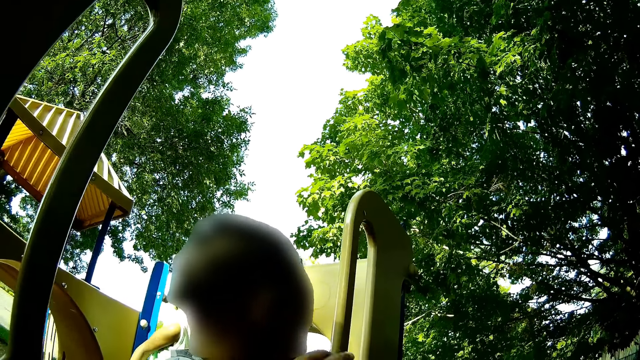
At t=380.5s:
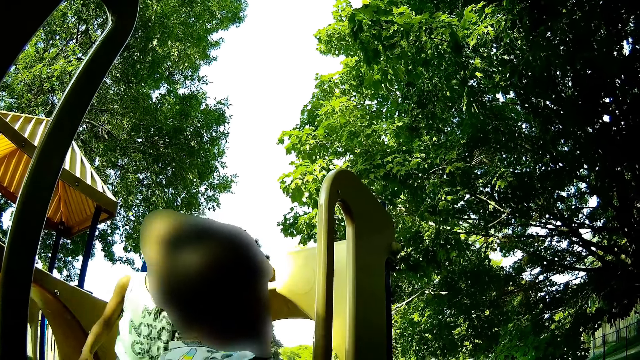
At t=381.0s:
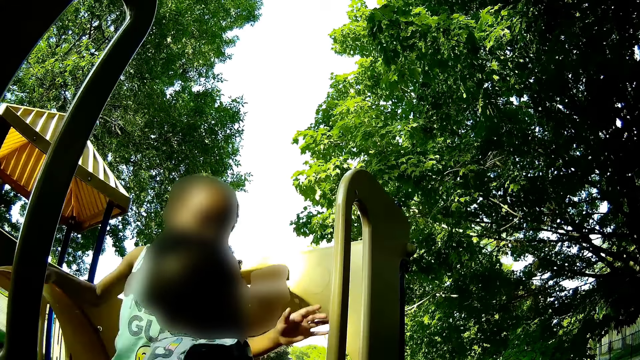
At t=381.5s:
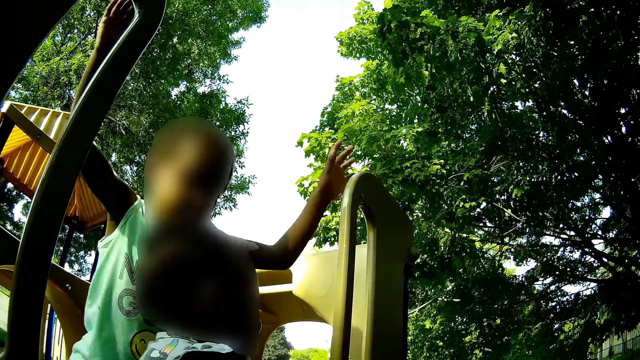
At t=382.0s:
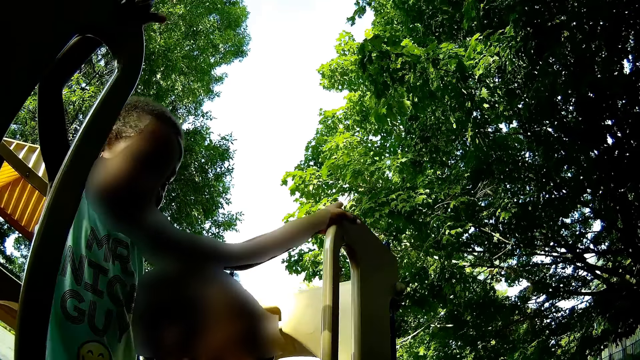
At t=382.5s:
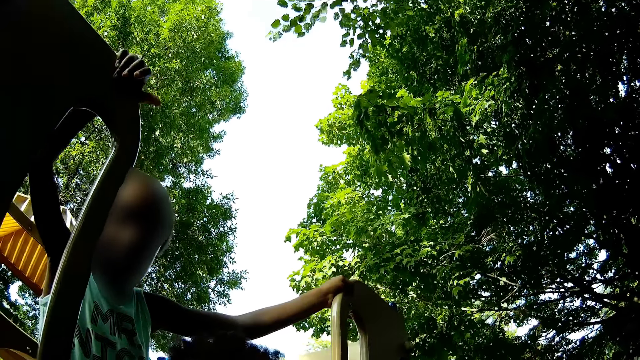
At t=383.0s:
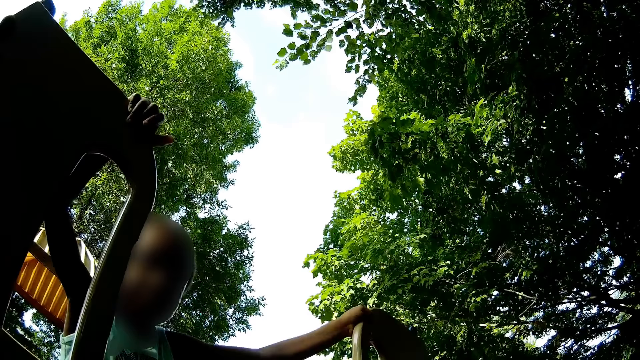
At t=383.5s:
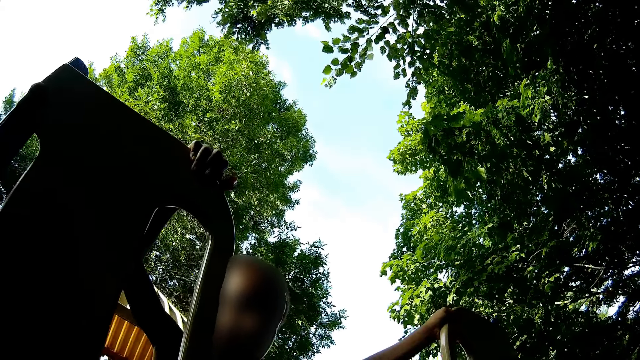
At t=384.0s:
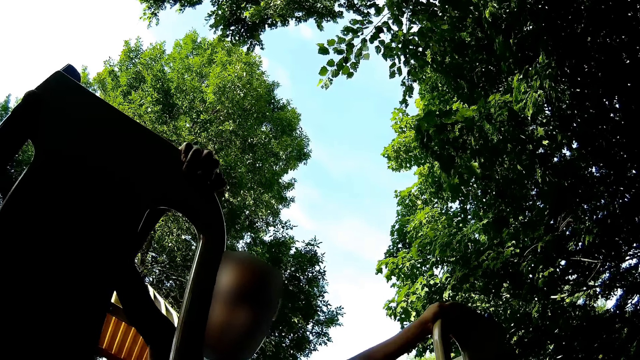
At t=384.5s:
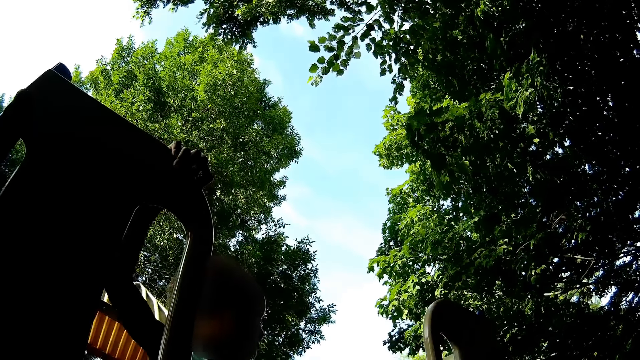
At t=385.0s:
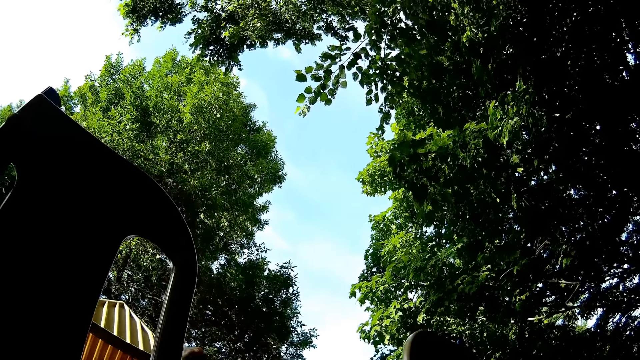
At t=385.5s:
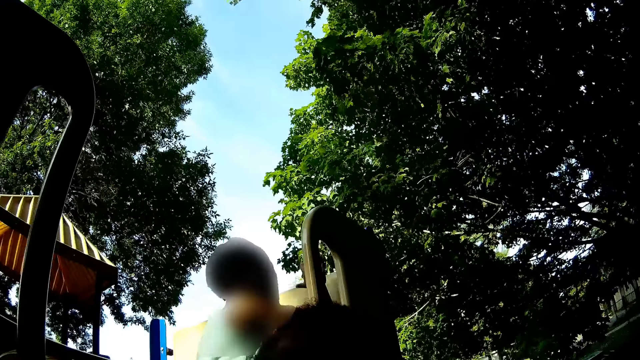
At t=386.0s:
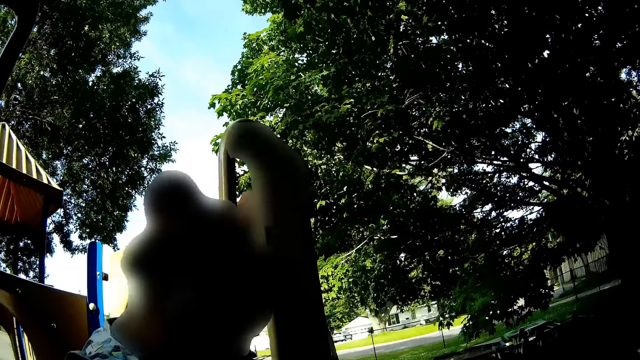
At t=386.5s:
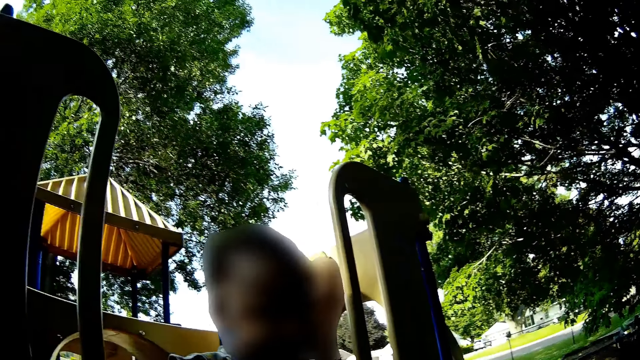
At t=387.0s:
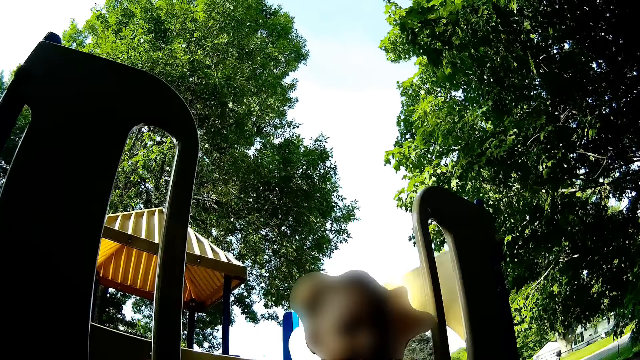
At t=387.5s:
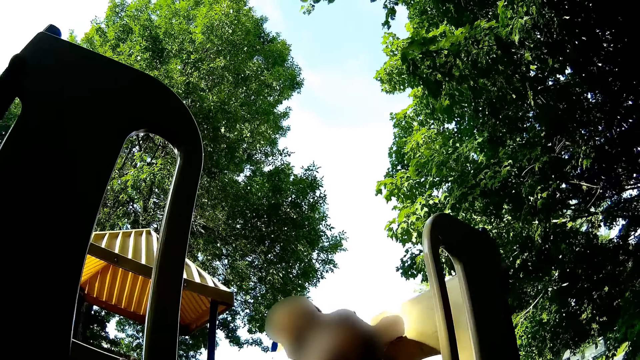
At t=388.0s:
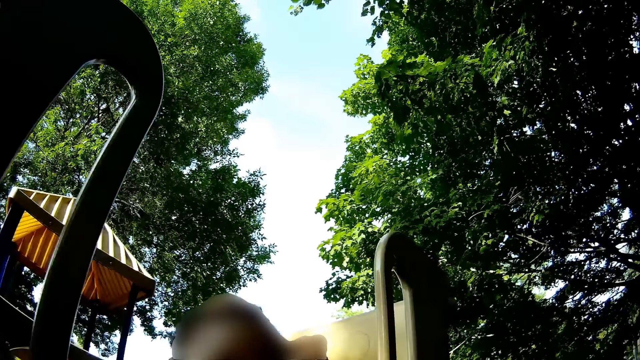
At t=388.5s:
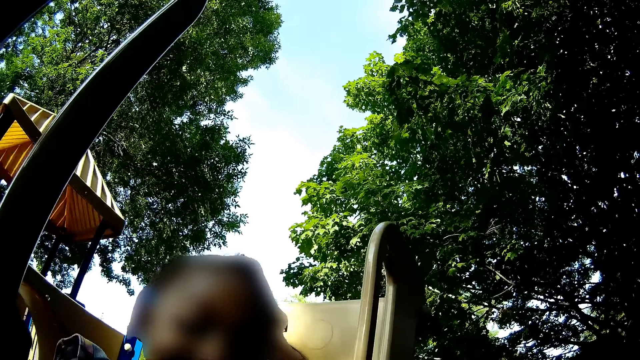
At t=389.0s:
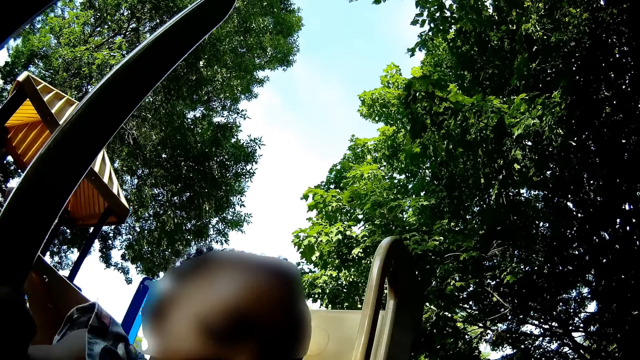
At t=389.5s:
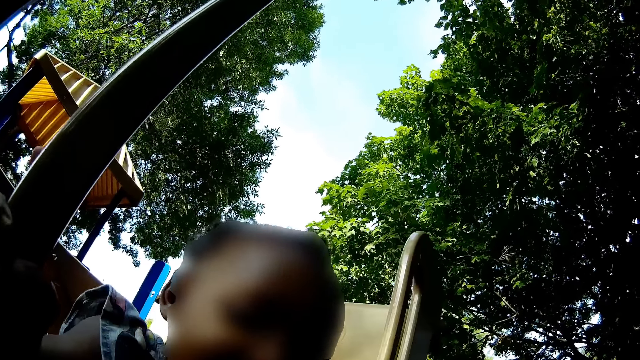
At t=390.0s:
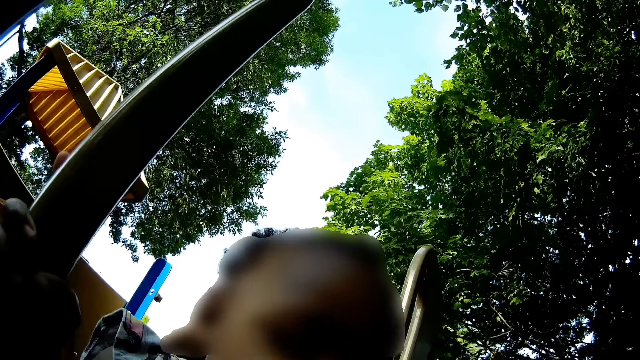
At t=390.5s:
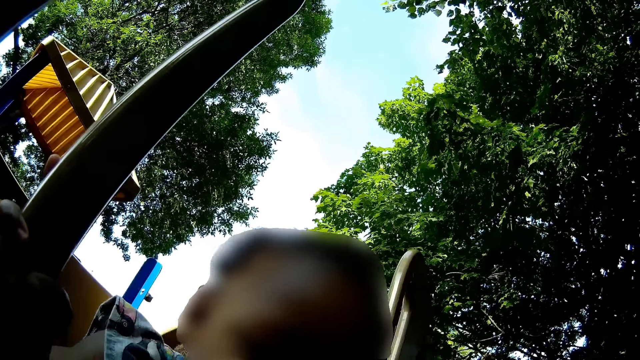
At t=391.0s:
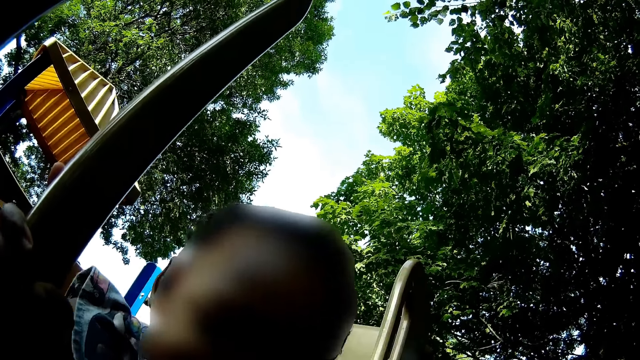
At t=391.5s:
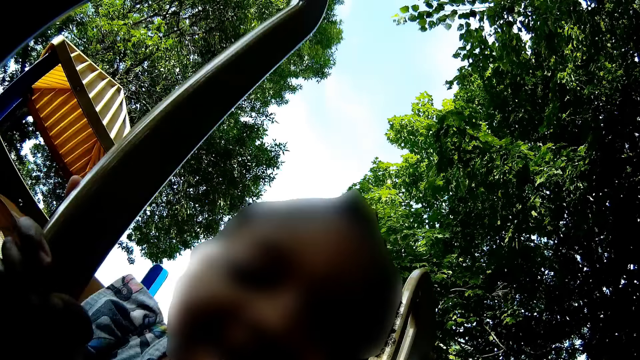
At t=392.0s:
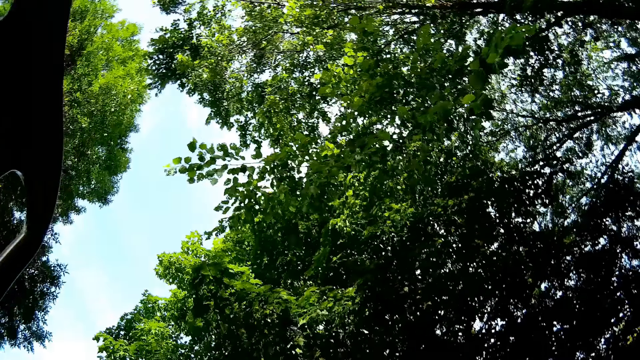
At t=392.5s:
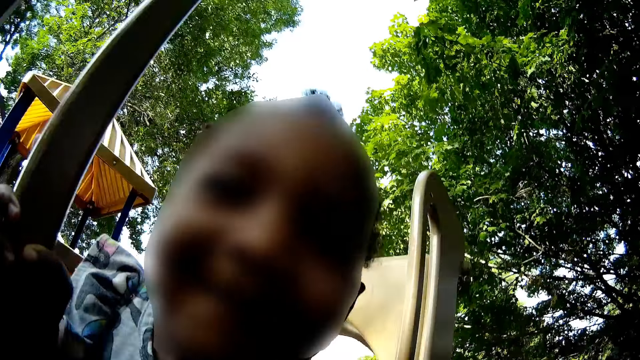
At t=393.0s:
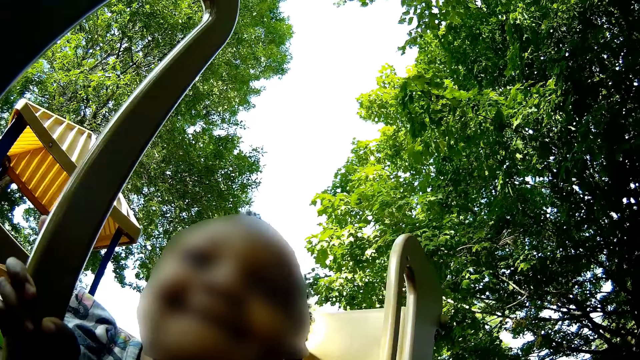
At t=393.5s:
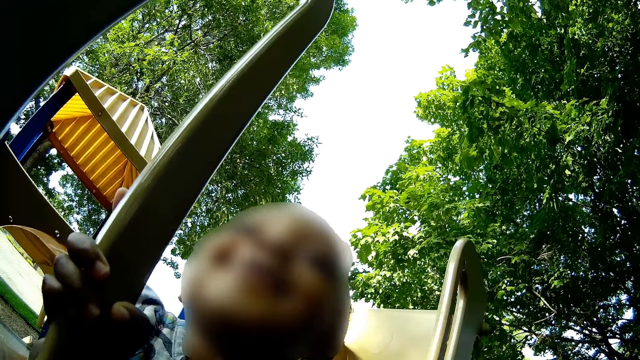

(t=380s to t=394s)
The boy interacts with the camera wearer. The boy holds part of the slide with both hands. The camera wearer looks at a person. She converses with a girl. She looks at another person. The girl hits the camera wearer on her face with her left hand.

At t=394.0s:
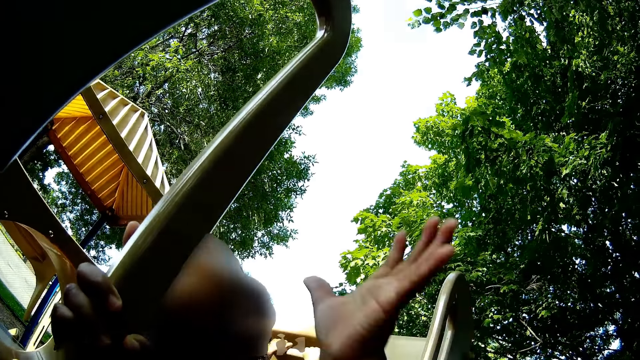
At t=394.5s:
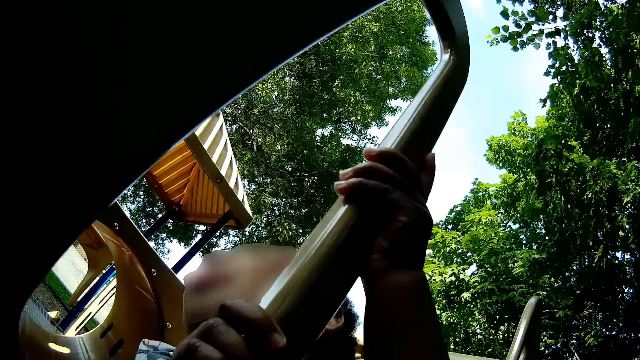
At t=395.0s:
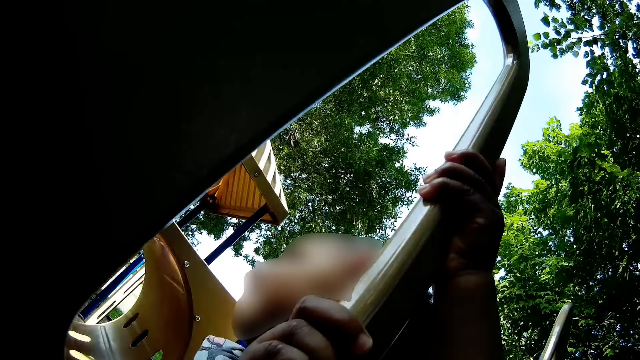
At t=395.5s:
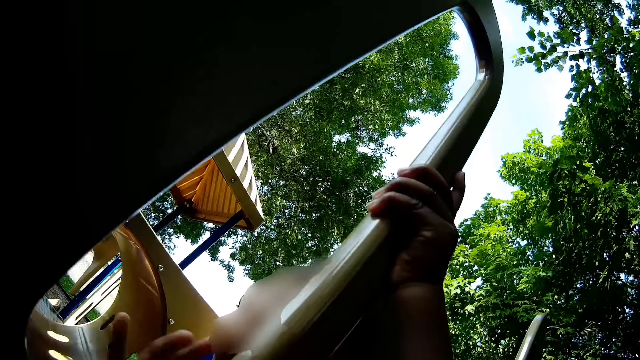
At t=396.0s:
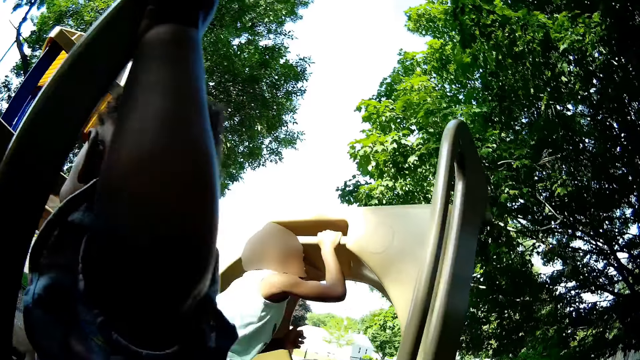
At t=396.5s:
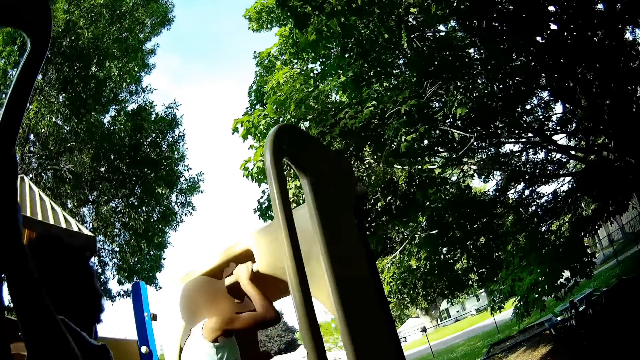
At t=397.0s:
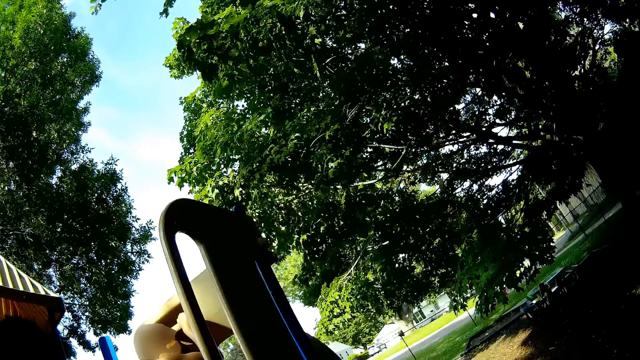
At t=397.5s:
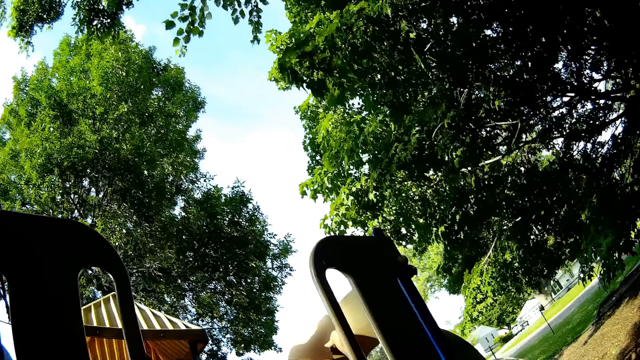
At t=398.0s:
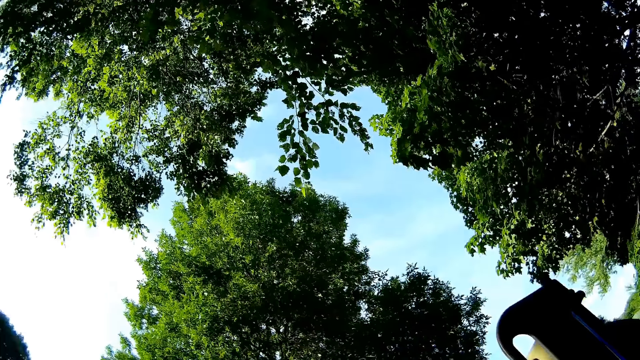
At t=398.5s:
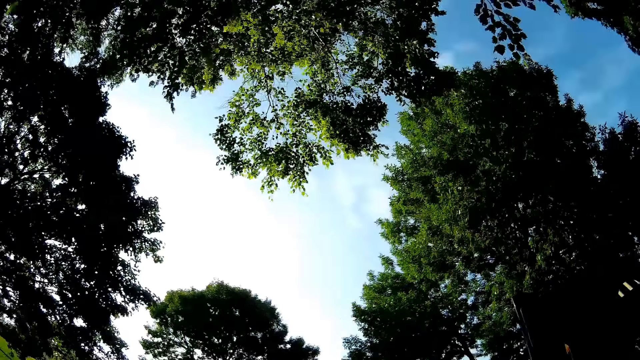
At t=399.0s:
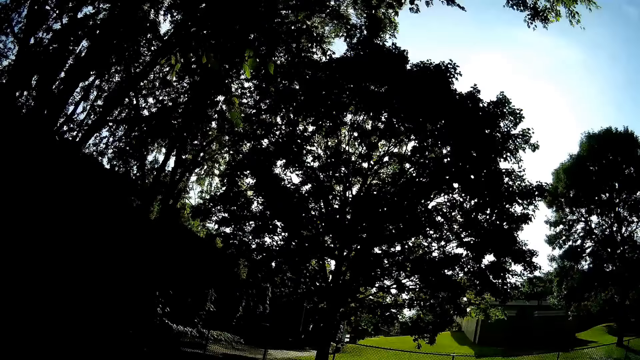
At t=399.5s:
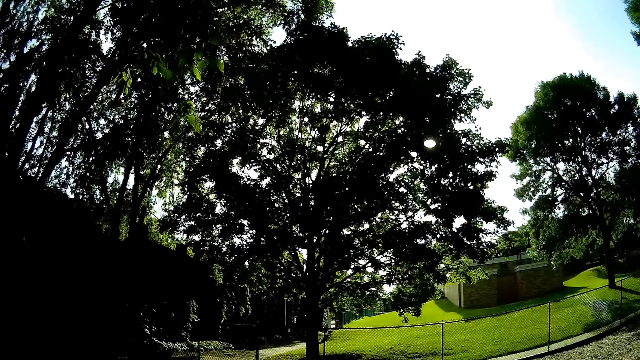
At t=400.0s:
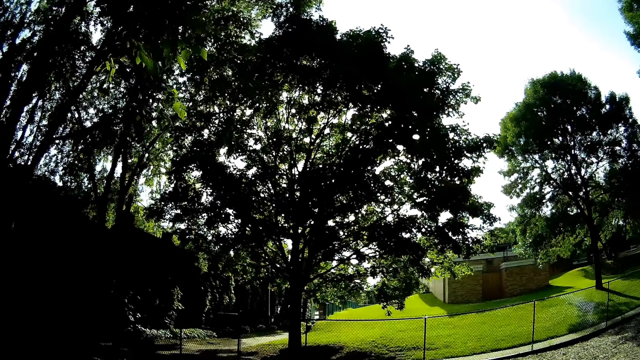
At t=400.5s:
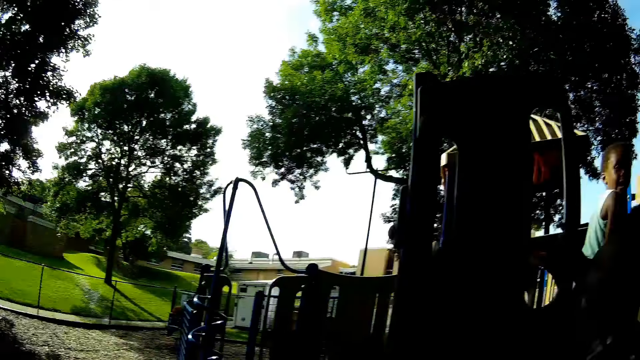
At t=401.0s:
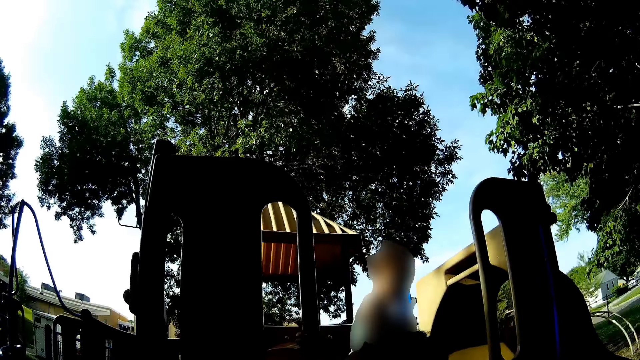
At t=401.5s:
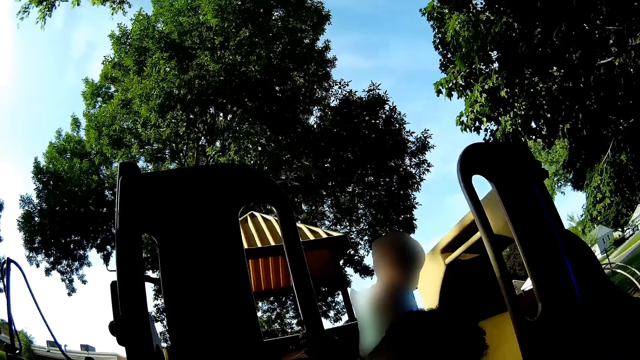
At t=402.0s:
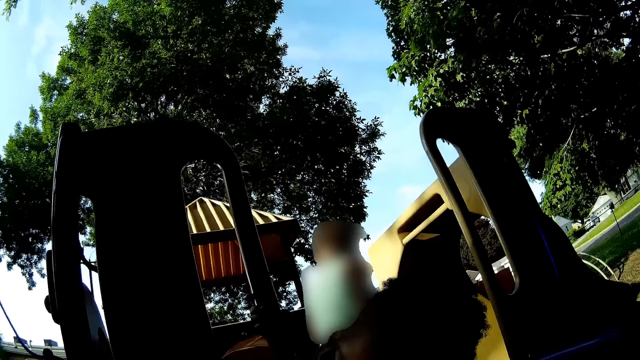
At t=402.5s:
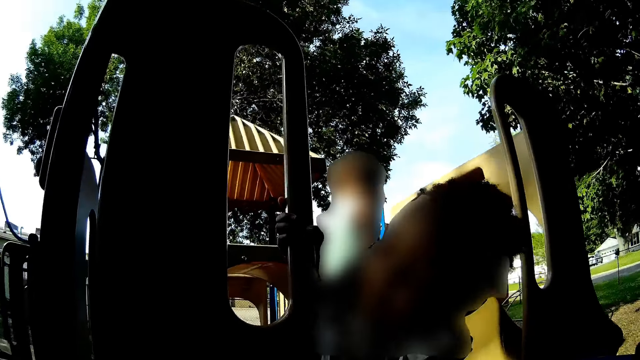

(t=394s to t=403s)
The girl holds part of the slide with her left hand. The camera wearer looks around and converses with the boy.
